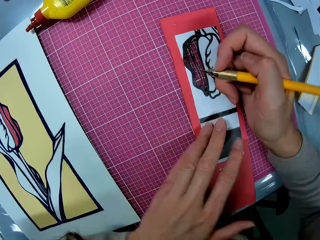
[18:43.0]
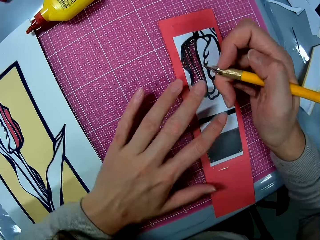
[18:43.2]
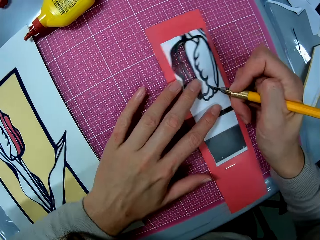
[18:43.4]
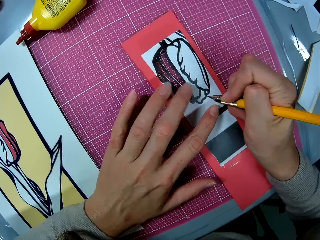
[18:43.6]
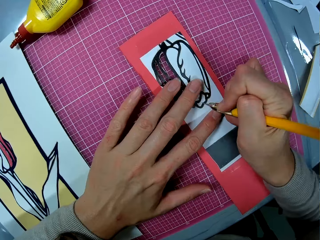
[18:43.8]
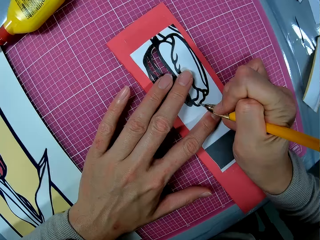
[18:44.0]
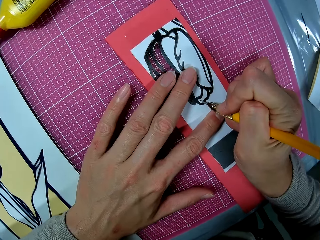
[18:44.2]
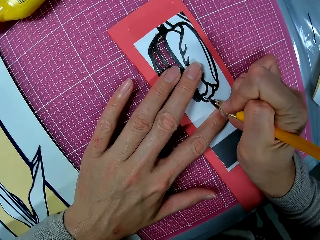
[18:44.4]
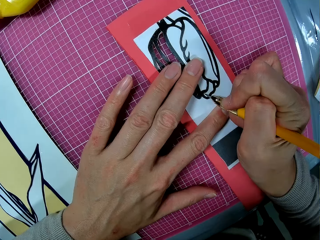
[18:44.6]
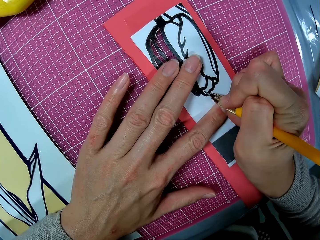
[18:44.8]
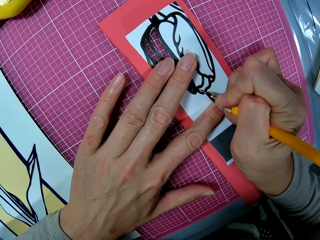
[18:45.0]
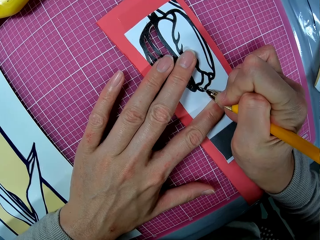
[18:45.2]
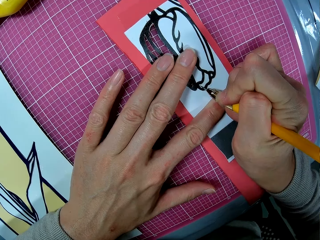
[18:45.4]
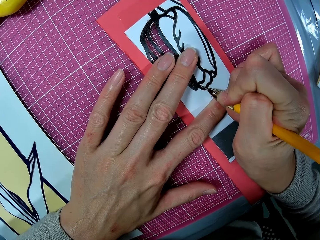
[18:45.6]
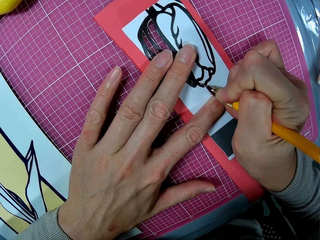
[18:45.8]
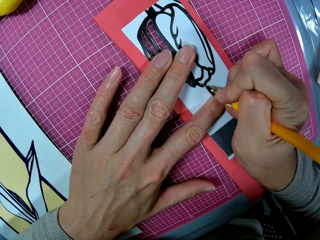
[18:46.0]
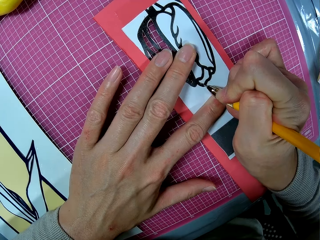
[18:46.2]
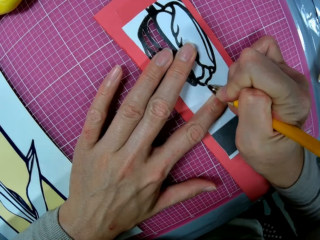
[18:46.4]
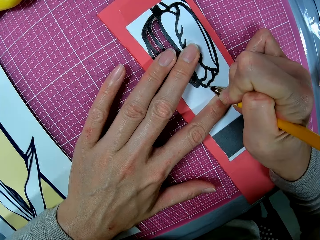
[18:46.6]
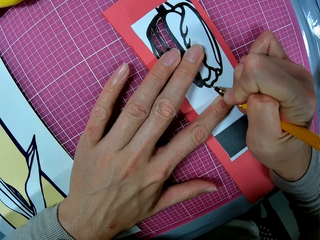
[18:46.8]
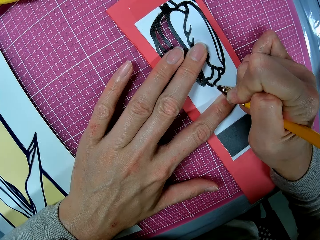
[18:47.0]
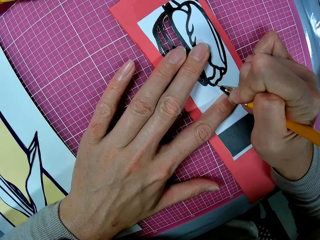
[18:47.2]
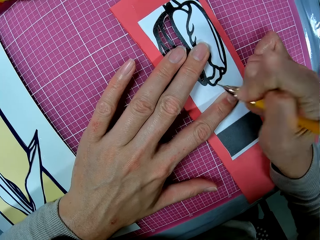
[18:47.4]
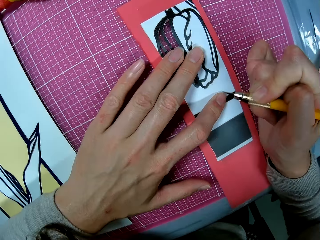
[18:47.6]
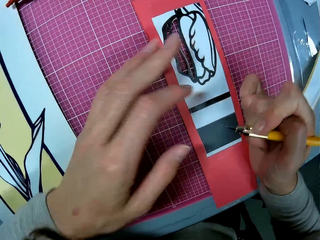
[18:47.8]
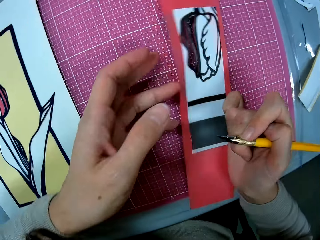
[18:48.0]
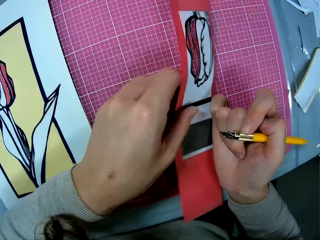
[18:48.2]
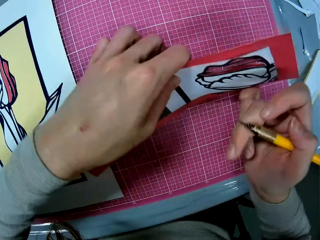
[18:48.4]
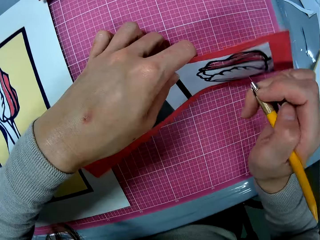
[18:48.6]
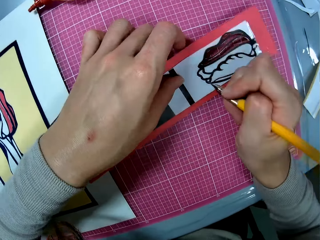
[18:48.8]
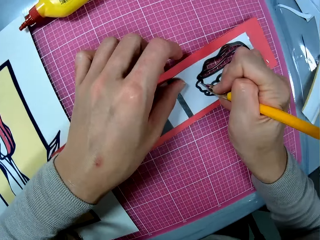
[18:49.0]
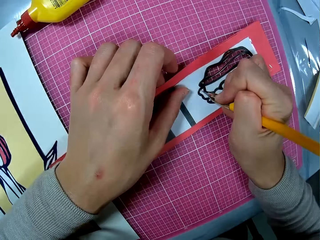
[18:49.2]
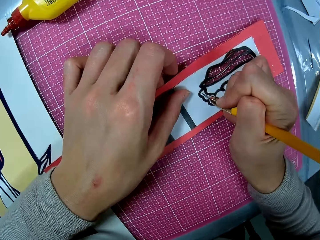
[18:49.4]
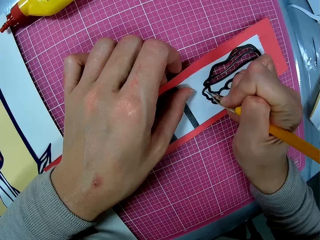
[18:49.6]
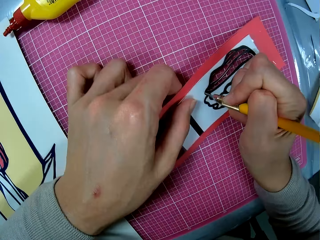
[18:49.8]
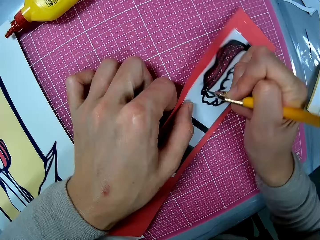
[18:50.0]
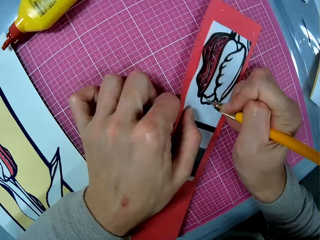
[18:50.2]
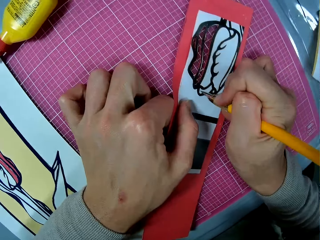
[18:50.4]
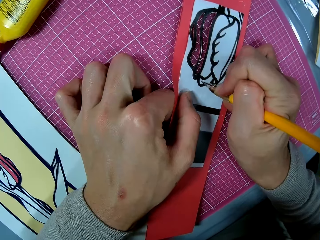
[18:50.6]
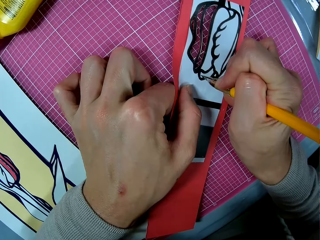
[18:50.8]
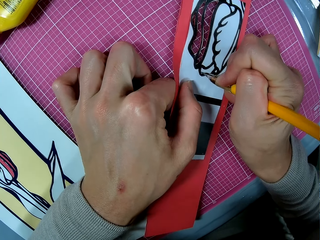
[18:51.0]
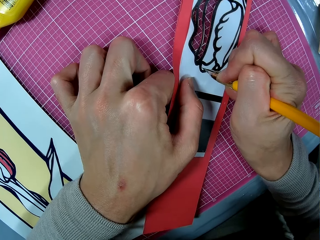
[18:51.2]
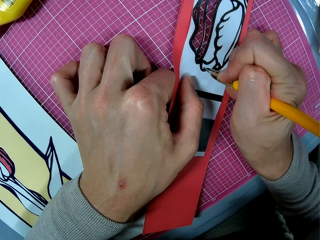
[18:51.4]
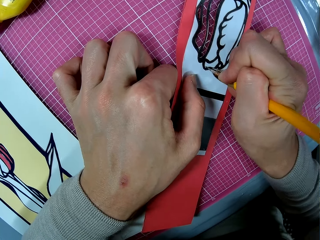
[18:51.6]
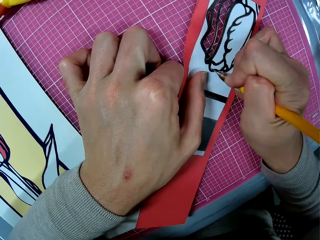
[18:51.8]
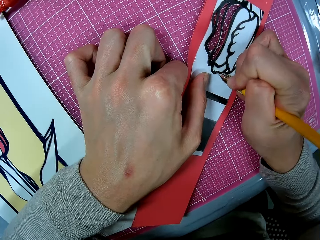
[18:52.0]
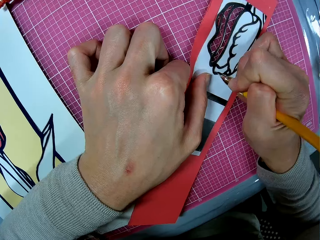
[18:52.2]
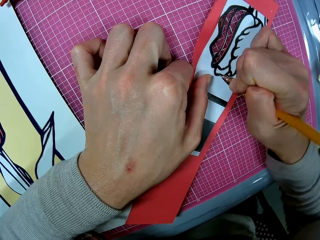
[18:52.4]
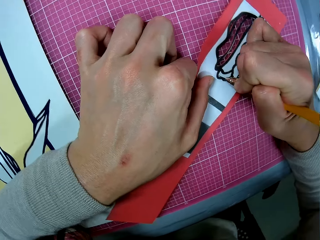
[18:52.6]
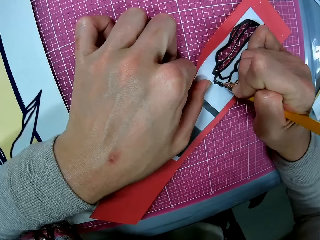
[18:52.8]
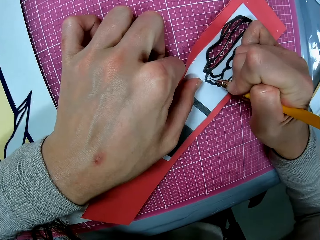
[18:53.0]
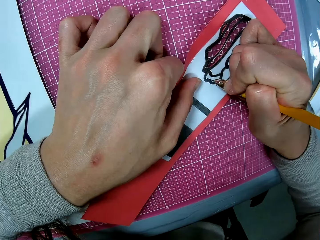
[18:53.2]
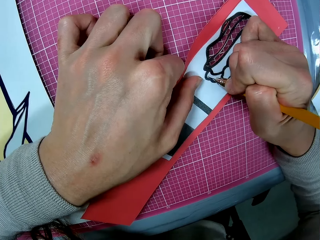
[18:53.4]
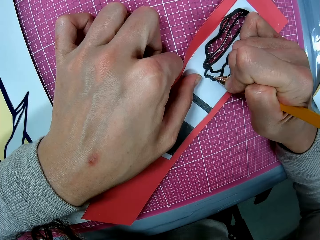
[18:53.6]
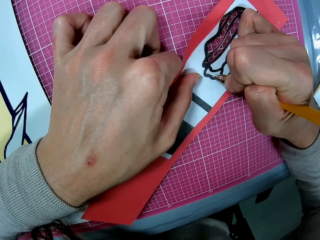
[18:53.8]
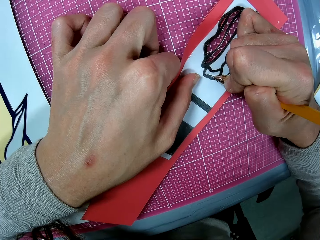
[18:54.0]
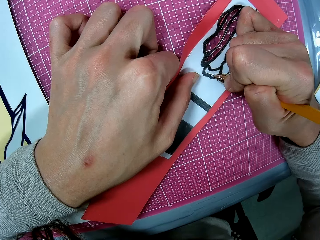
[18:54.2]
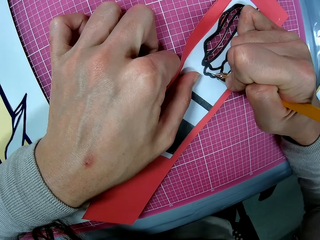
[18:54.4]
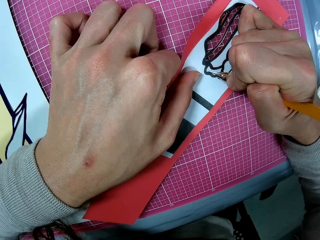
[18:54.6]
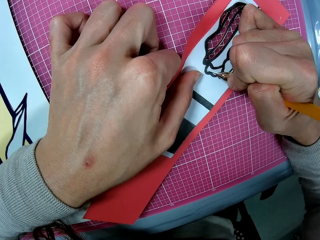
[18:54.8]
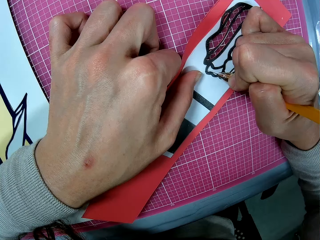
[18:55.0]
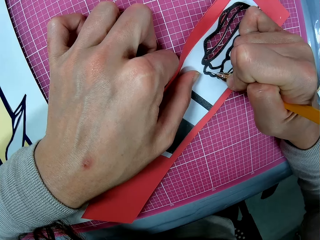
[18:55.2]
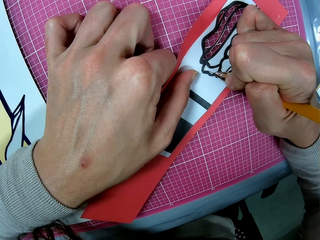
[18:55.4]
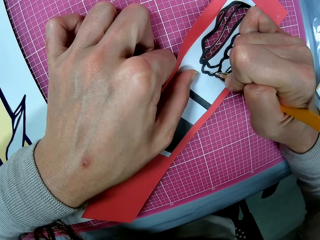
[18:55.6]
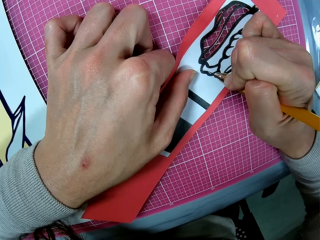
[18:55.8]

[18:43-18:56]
The camera wearer tries cutting out an art piece from the art sheet. He adjusts the art sheet with his hands. He continues cutting out the art piece from the art sheet with the craft knife.

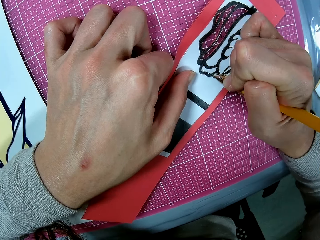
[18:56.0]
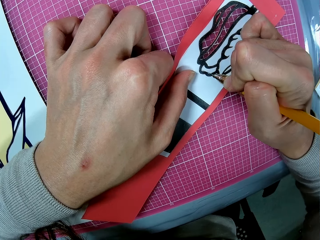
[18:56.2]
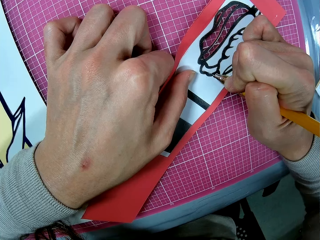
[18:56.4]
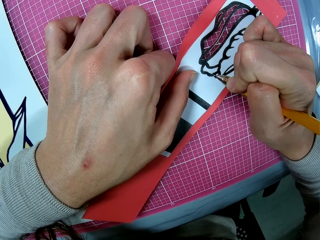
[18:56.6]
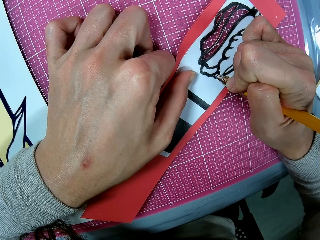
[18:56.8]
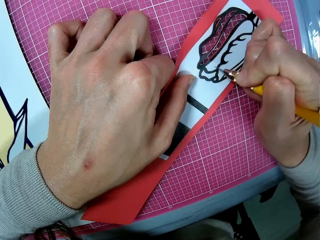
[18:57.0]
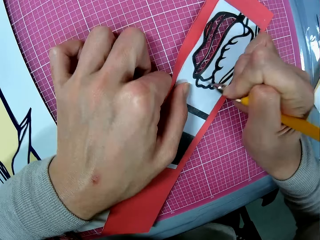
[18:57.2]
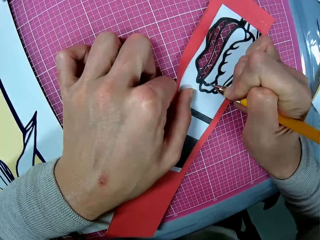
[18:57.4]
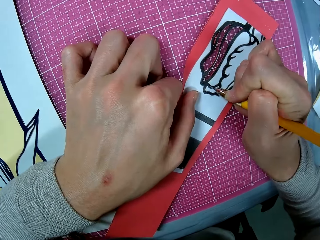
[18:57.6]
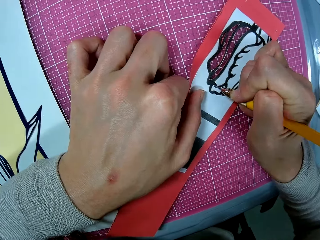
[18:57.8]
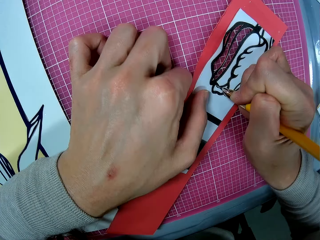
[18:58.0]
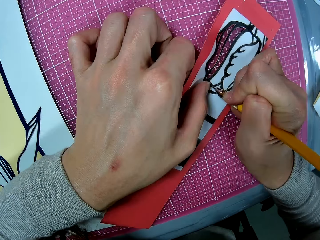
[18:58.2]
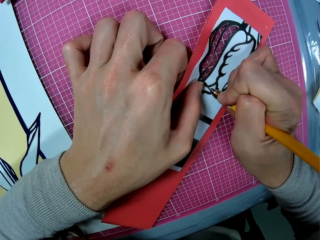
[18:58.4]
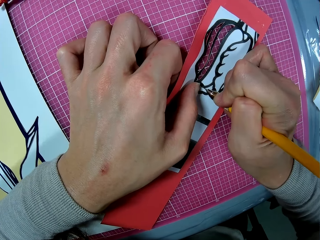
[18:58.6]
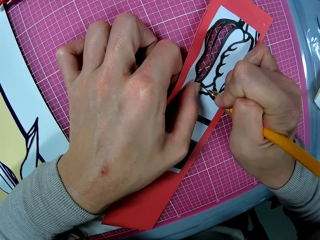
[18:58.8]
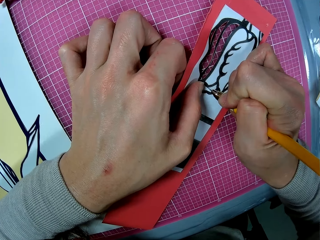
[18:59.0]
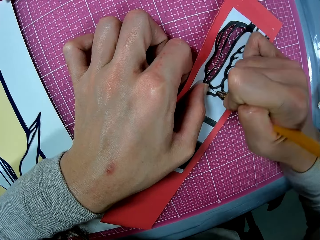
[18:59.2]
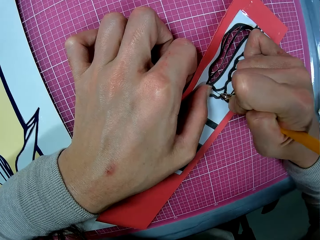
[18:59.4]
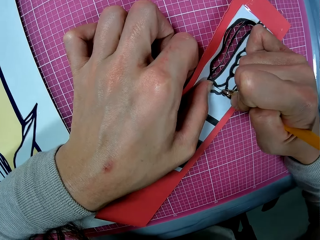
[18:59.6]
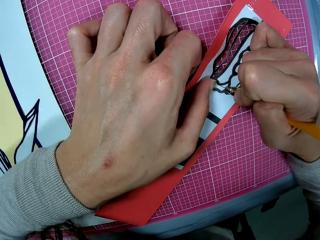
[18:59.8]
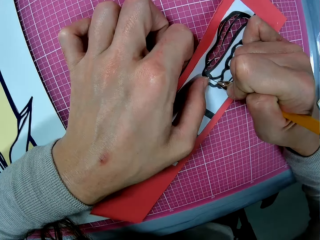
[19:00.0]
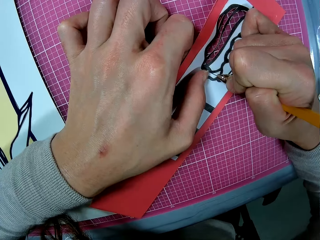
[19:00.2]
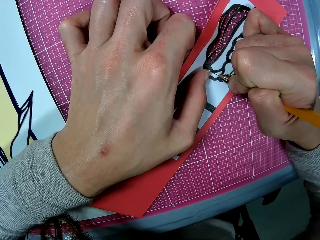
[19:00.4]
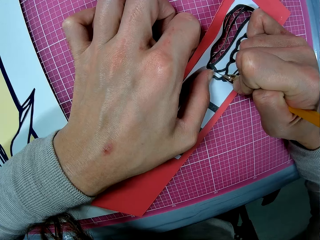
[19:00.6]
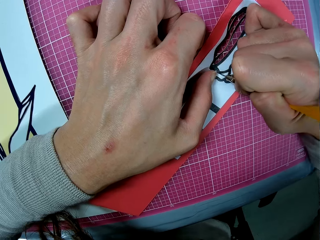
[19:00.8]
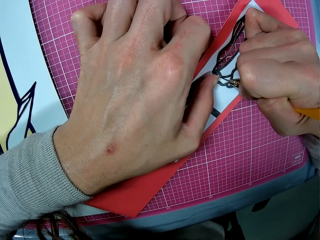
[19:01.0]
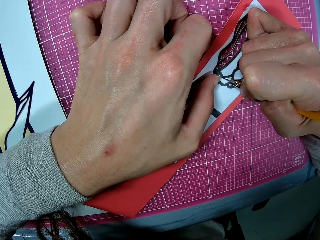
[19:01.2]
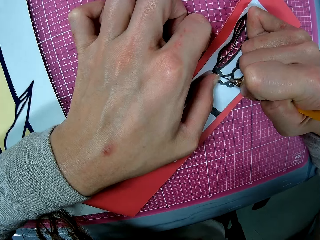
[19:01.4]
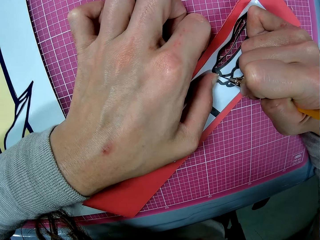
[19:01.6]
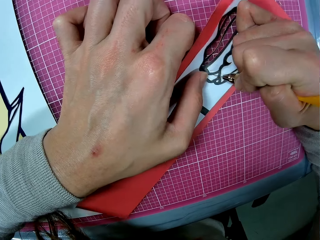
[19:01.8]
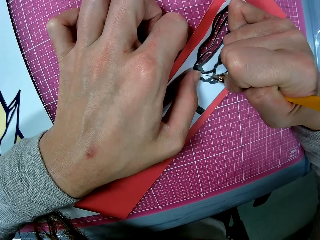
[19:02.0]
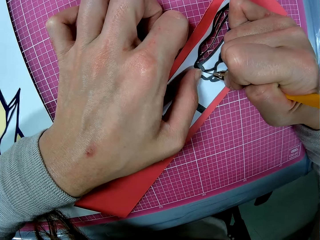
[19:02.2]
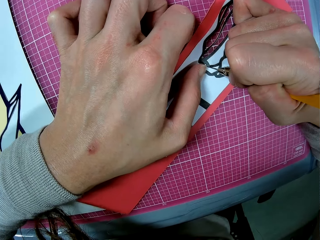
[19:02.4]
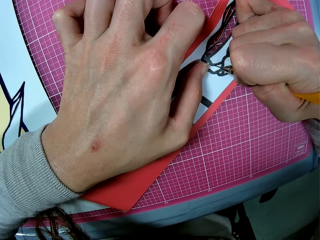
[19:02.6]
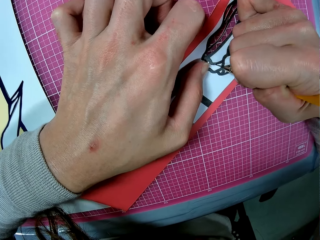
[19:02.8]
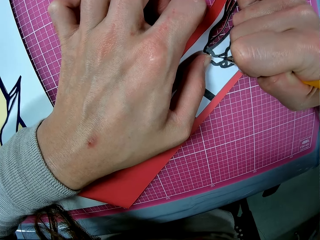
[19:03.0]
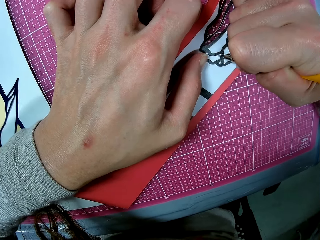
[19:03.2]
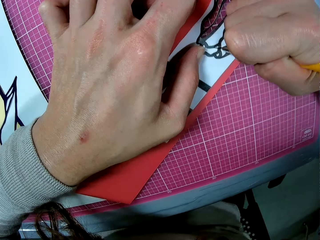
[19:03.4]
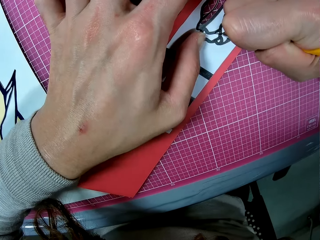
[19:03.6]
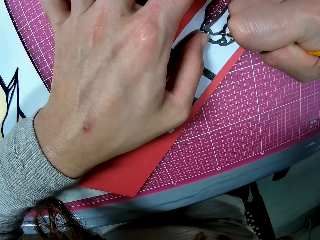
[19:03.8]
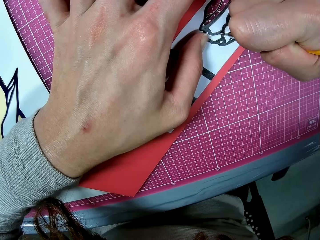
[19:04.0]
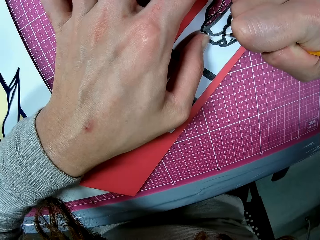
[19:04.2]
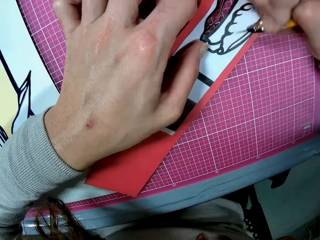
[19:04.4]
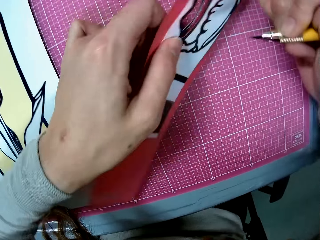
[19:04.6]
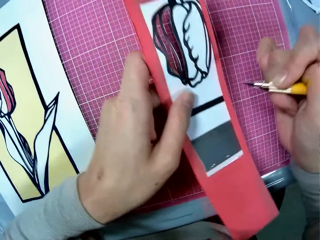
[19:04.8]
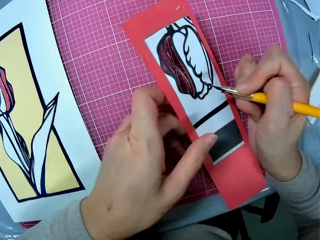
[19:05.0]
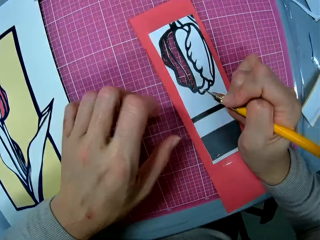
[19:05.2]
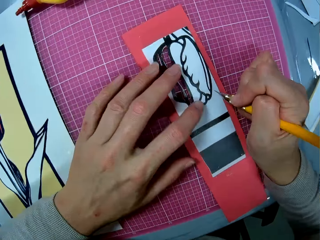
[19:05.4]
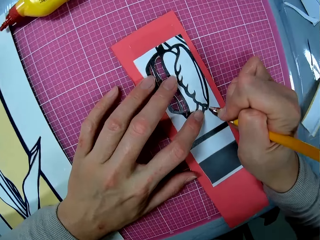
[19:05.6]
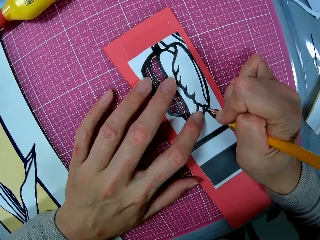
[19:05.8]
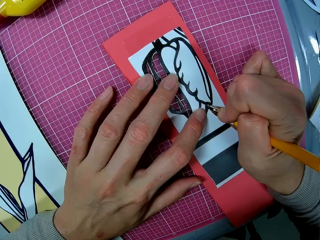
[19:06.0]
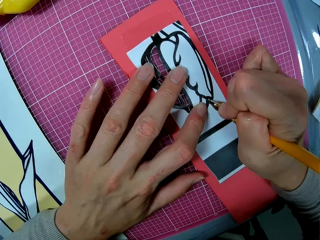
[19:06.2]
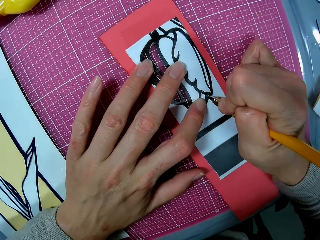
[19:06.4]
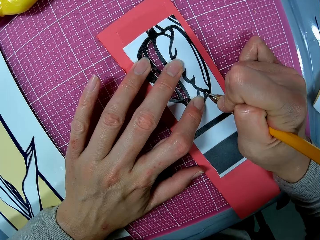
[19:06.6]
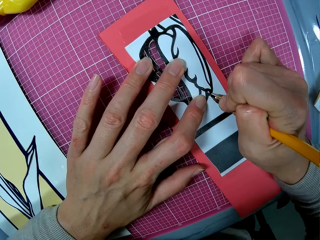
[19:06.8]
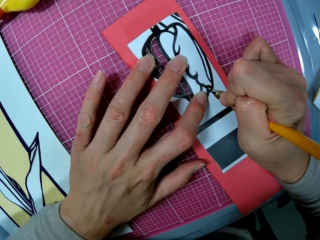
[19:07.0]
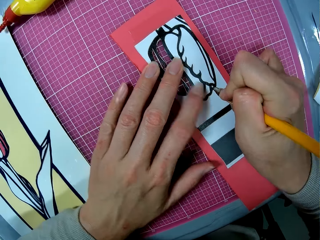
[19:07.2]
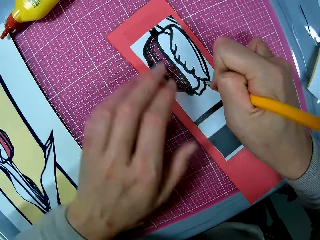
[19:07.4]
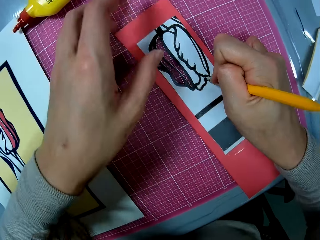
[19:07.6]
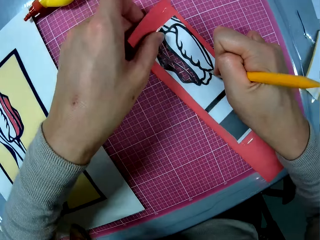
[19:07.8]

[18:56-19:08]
The camera wearer drops the art sheet on the pink sheet. They turn the paper. They continue cutting out an art piece from the art sheet with the craft knife.
